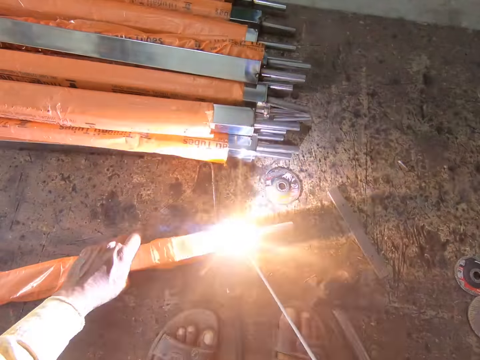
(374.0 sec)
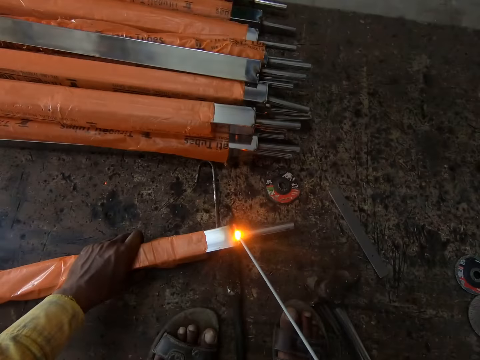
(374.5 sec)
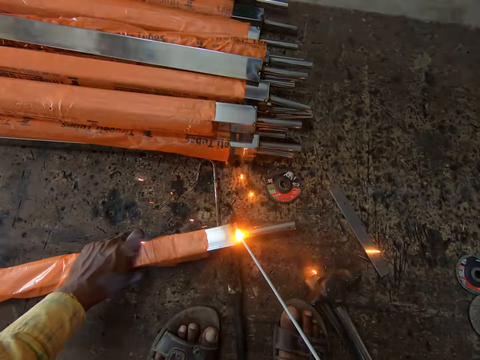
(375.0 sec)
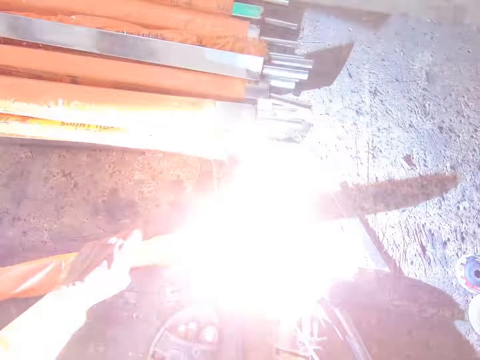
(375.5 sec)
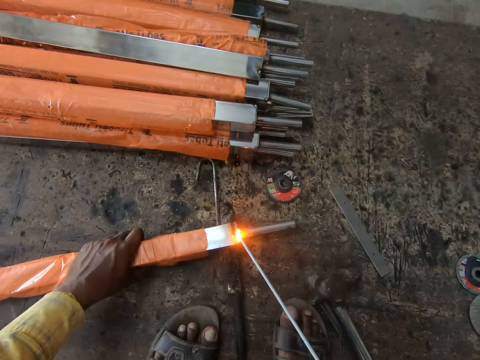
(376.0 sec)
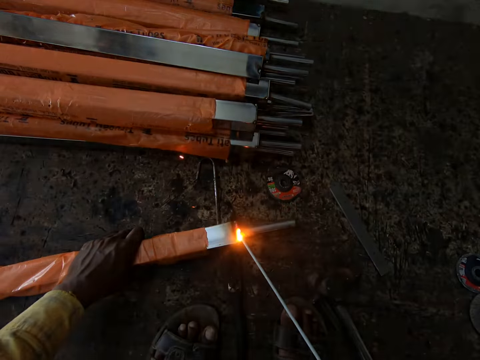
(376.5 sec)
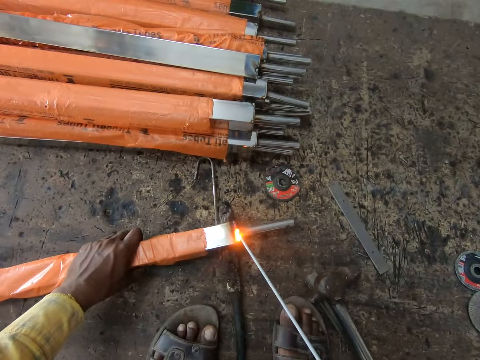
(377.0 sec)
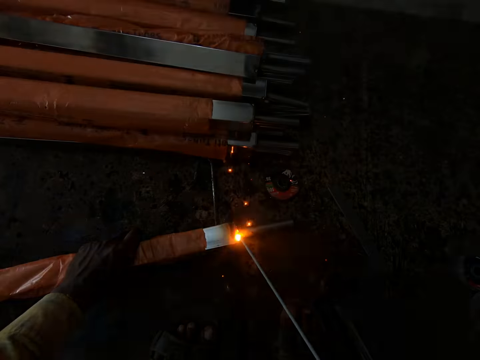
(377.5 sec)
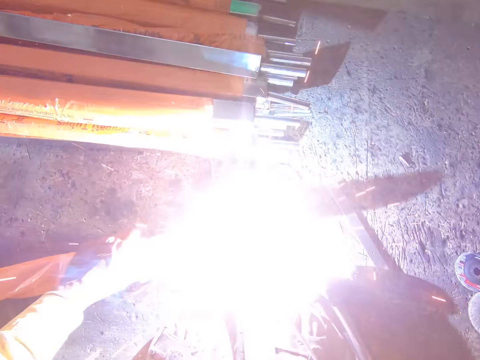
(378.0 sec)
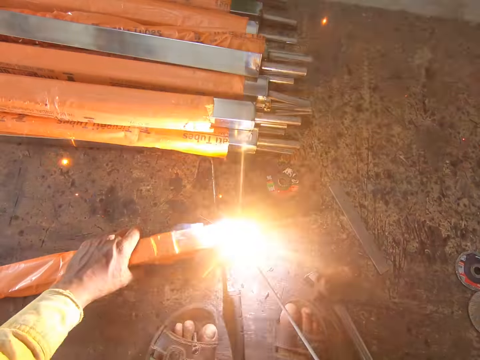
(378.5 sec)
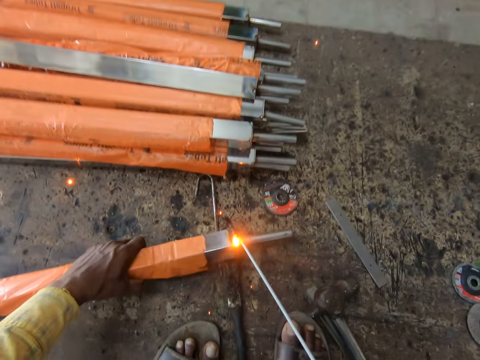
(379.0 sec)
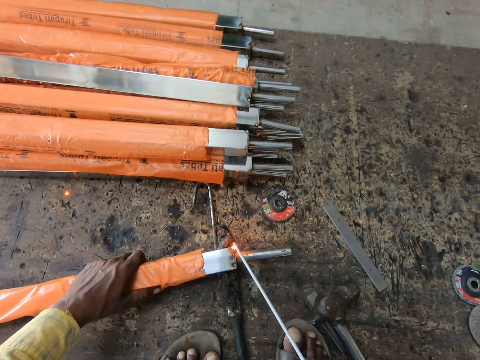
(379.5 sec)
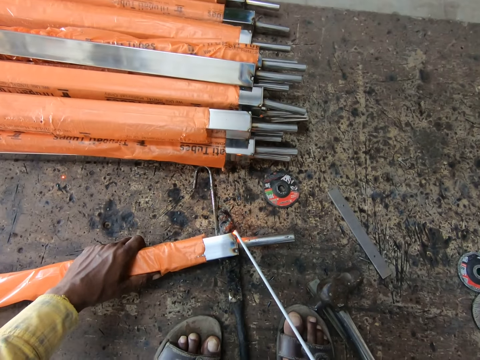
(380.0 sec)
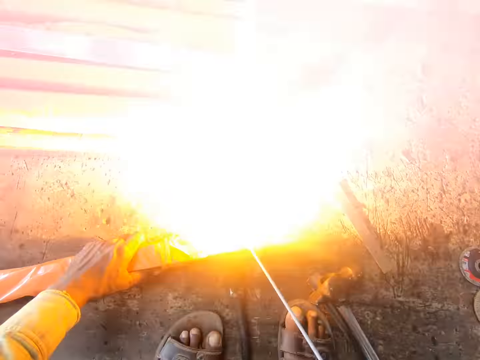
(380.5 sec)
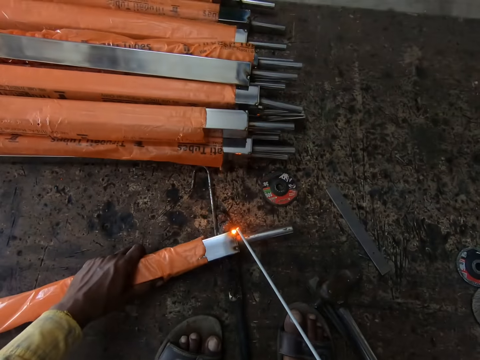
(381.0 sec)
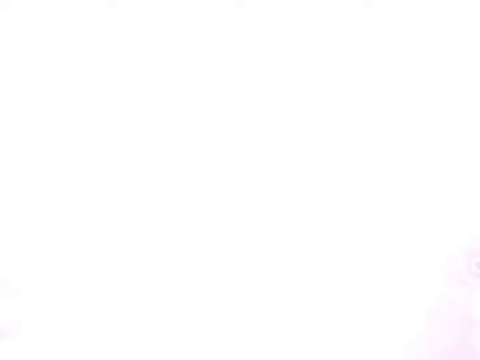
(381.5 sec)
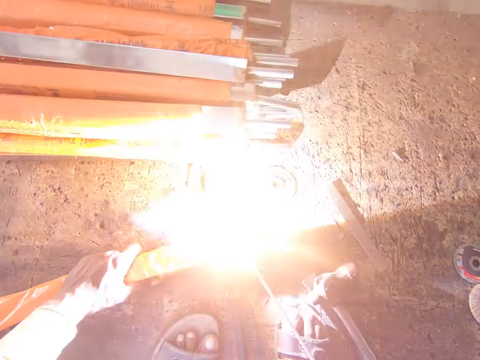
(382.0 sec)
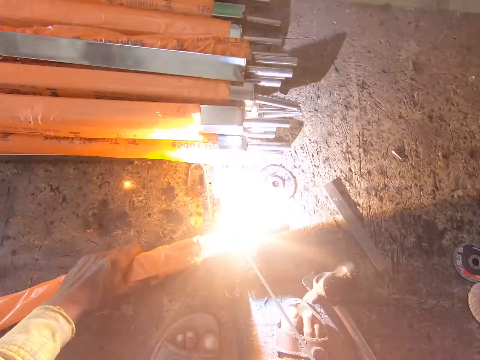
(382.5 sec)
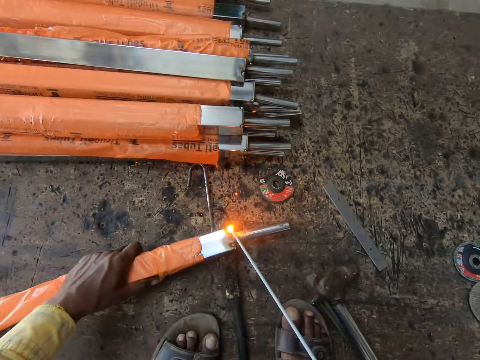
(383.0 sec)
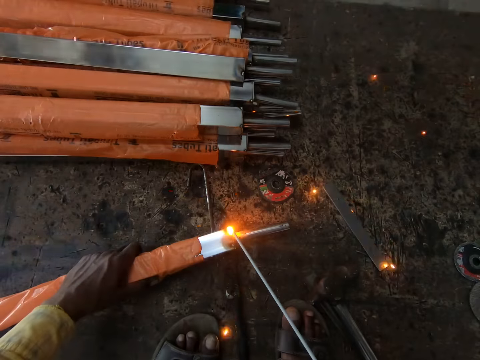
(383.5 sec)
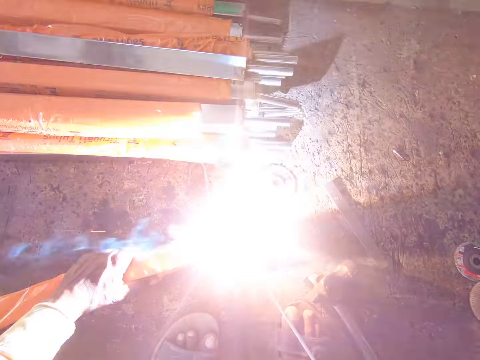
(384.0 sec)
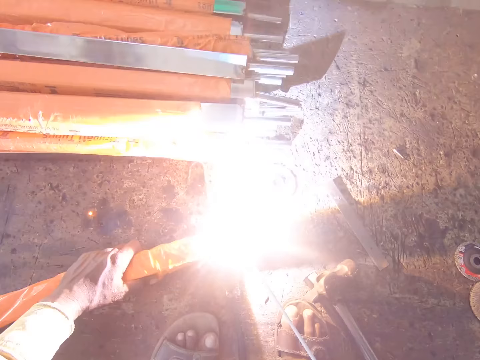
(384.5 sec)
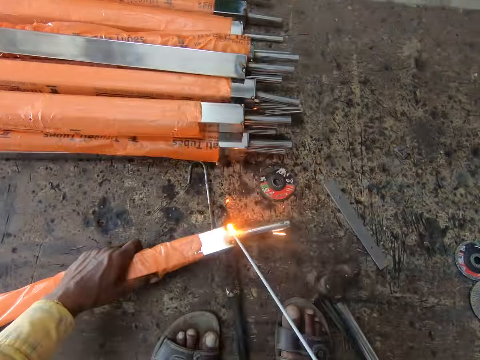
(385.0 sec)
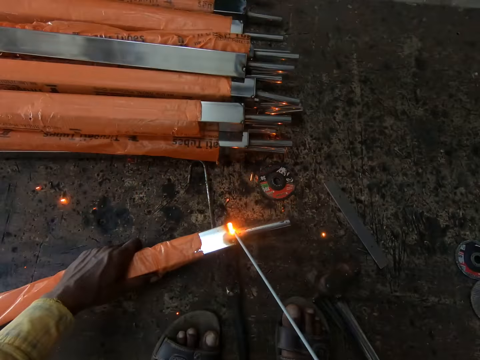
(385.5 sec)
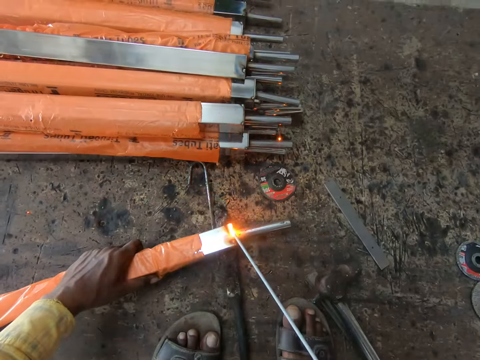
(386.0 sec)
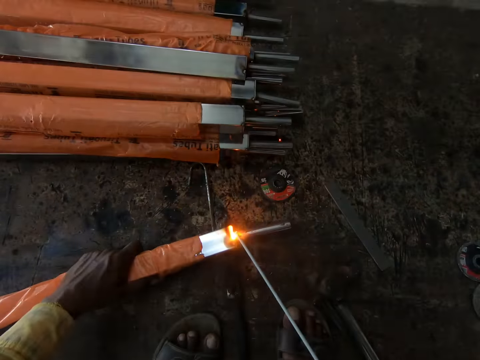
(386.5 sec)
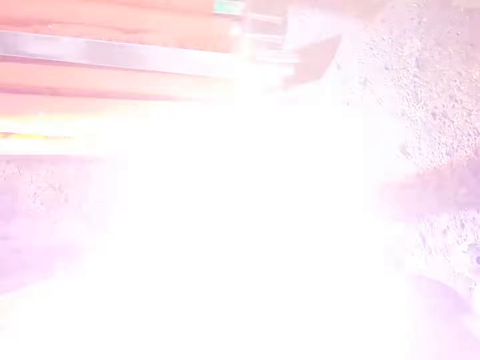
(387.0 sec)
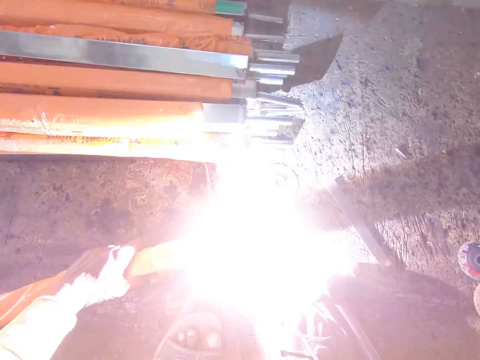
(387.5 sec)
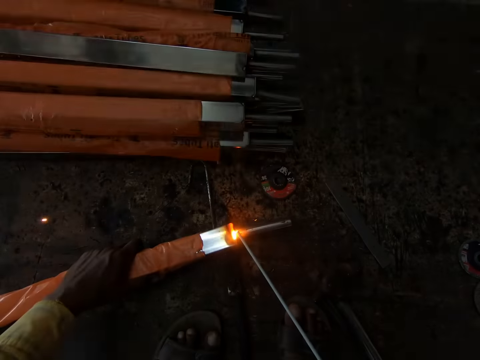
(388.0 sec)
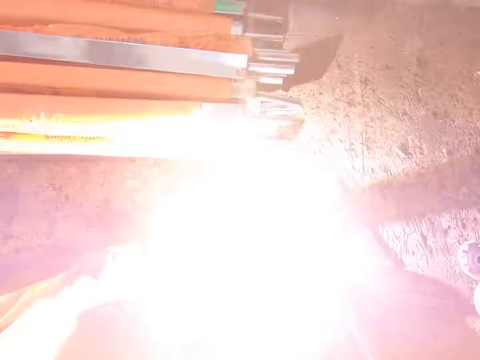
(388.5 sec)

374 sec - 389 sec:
The camera wearer turns the iron post. They weld the iron post.

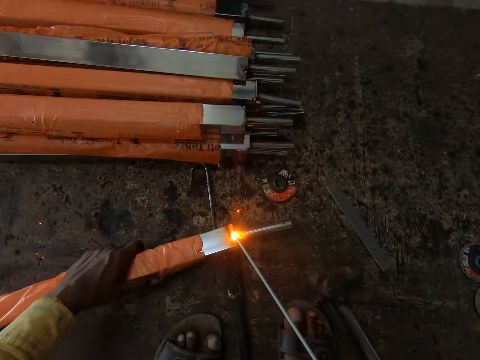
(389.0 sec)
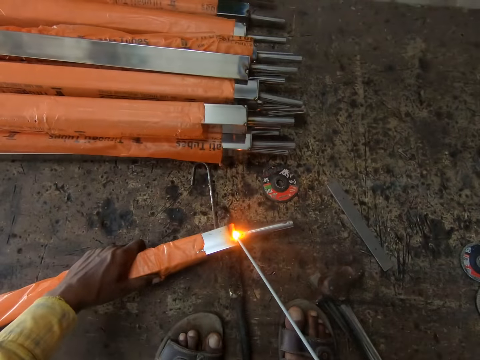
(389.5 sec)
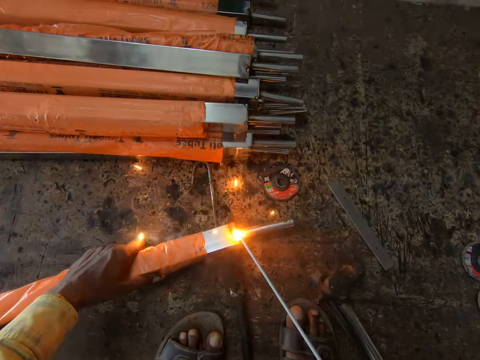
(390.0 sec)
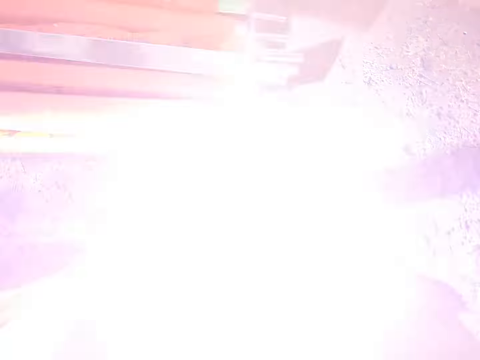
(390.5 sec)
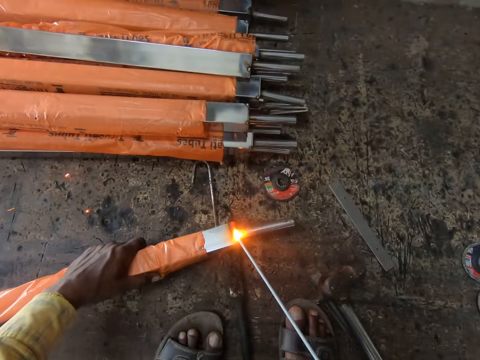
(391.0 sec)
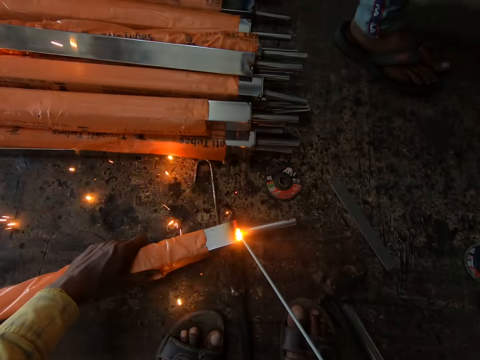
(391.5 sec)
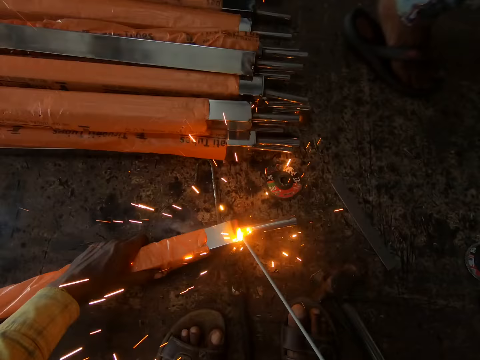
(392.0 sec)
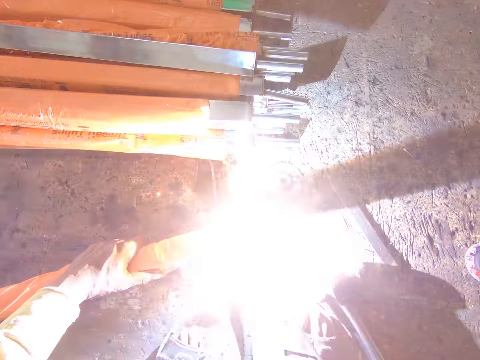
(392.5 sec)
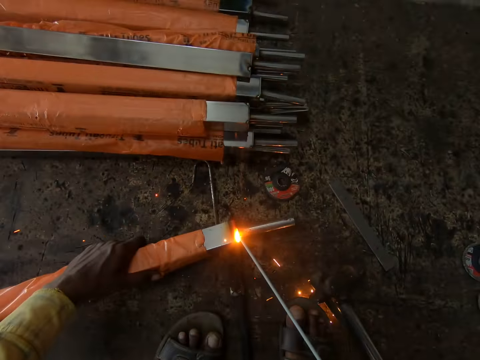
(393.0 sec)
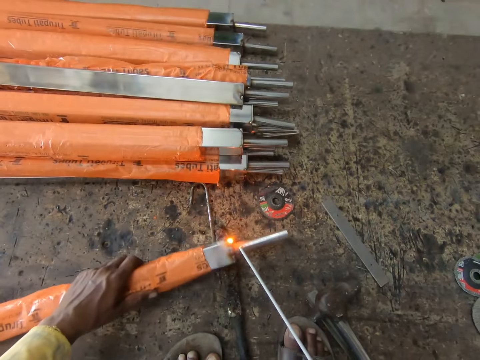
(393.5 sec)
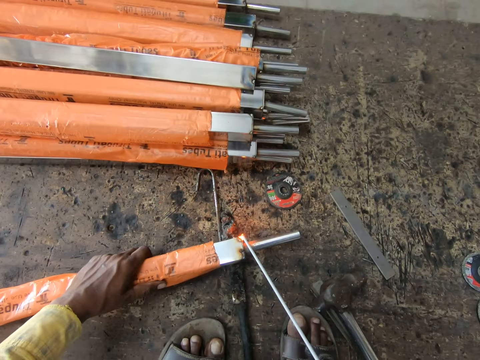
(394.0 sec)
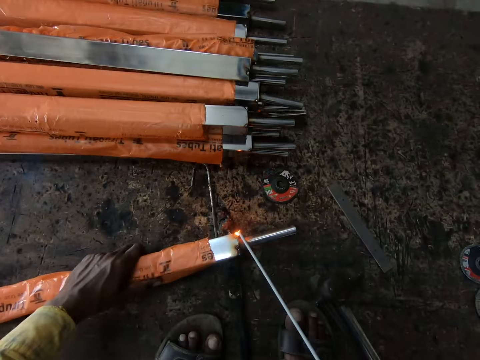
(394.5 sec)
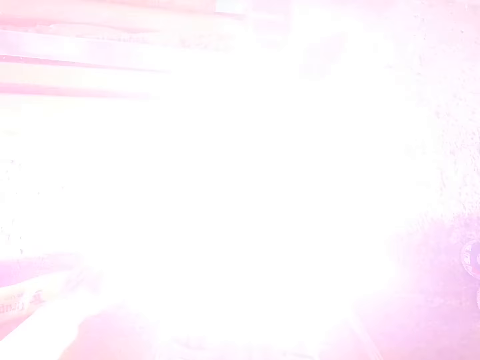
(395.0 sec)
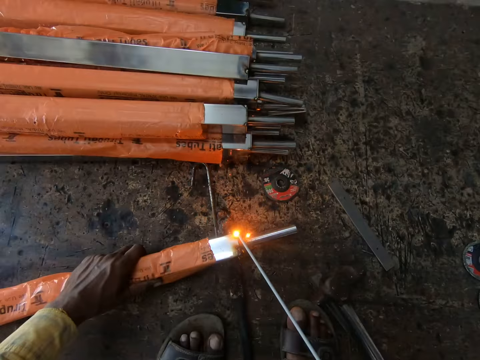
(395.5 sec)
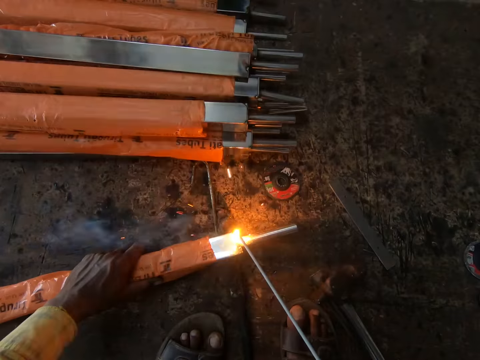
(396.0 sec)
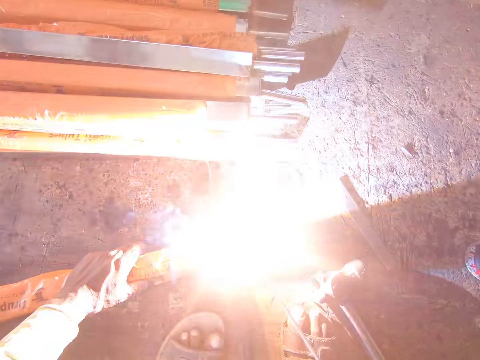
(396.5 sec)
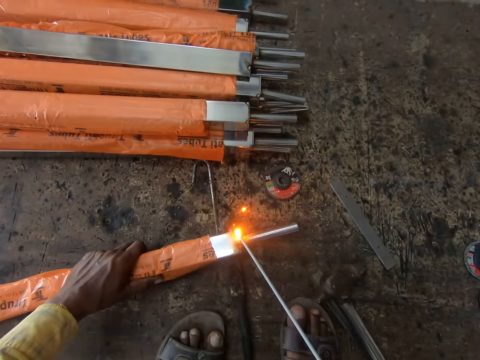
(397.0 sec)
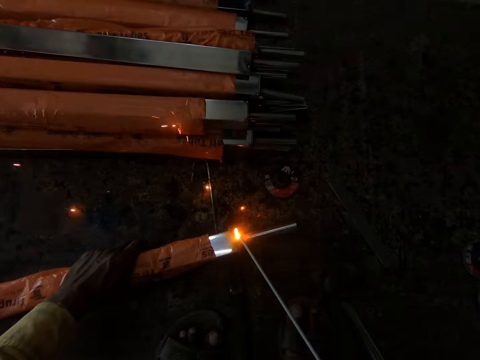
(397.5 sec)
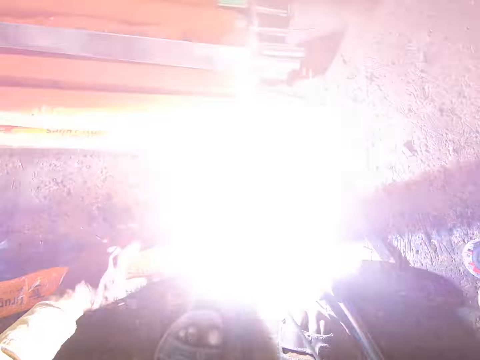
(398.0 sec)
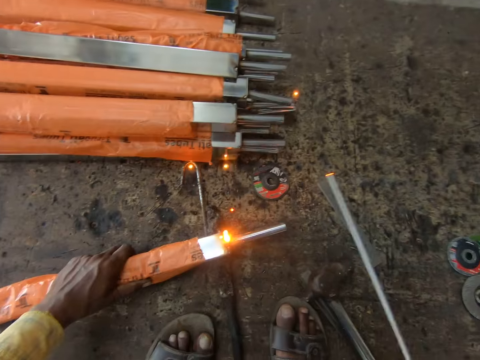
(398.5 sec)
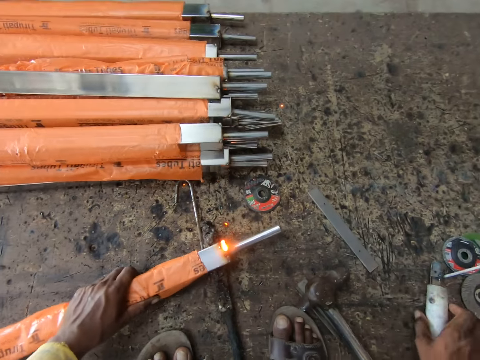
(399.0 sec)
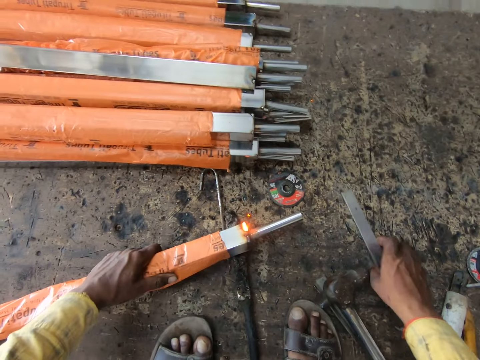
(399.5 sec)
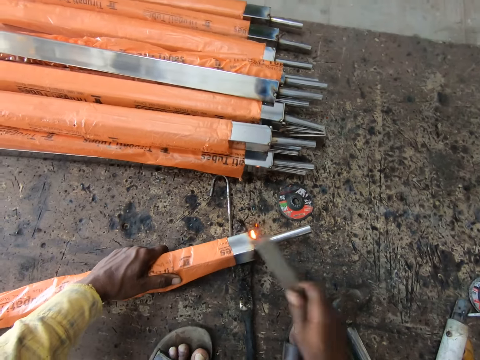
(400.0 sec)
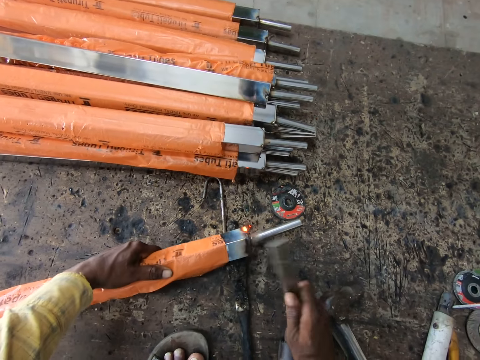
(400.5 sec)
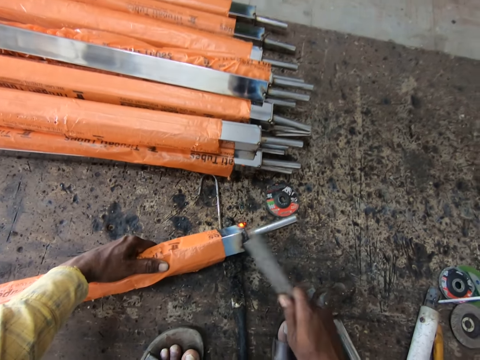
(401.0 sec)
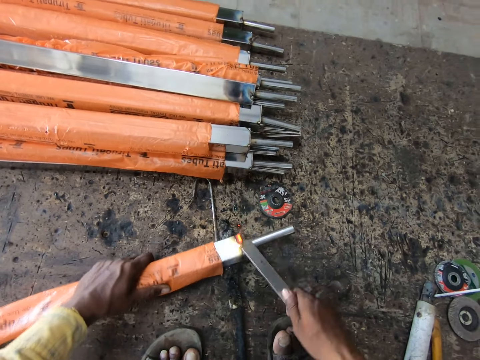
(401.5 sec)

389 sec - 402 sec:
The camera wearer turns the iron post. He welds the iron post. He puts the electrode holder on the floor. He moves the metal with his hand. He picks up a metal rod from the floor. He hits the iron post with the metal rod.
